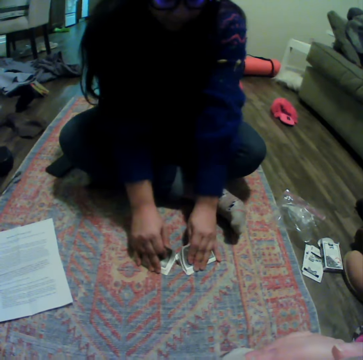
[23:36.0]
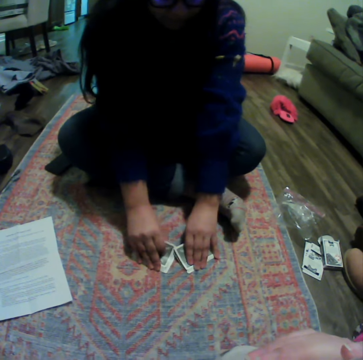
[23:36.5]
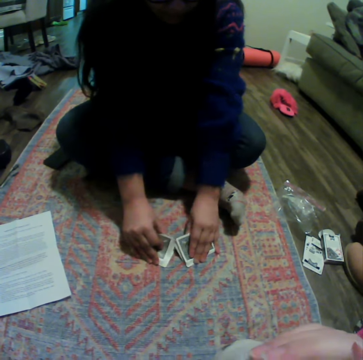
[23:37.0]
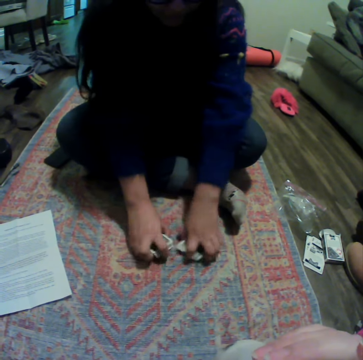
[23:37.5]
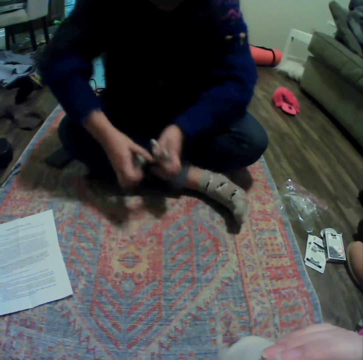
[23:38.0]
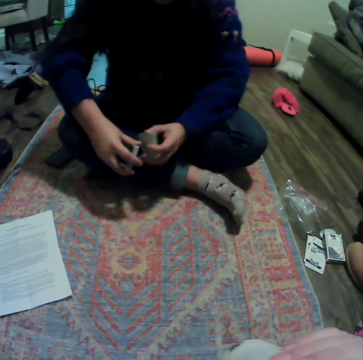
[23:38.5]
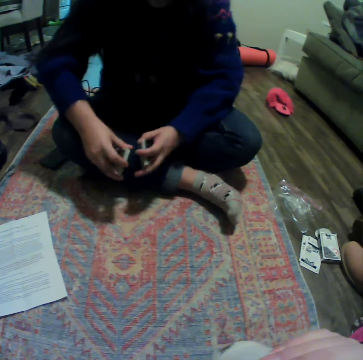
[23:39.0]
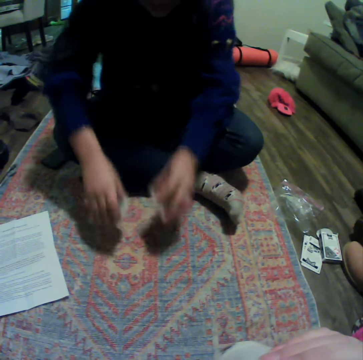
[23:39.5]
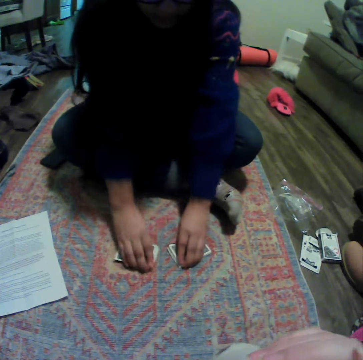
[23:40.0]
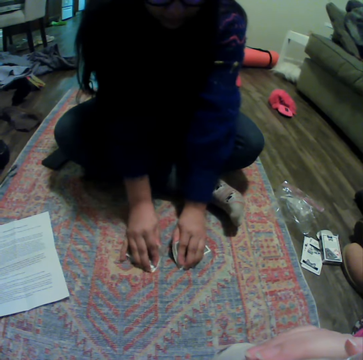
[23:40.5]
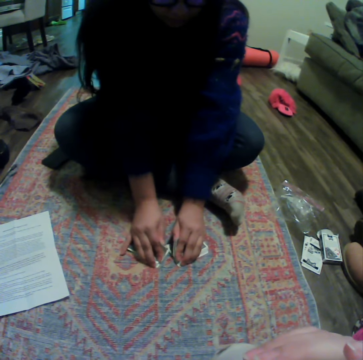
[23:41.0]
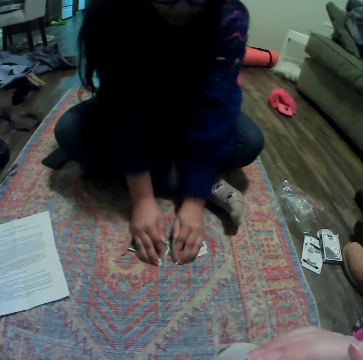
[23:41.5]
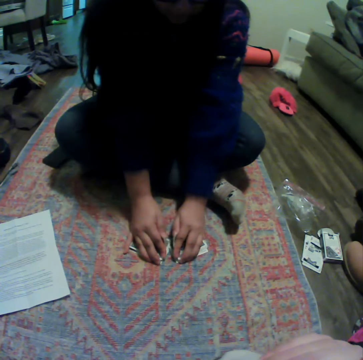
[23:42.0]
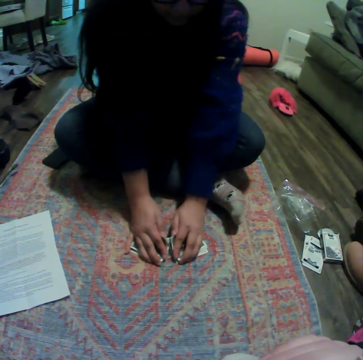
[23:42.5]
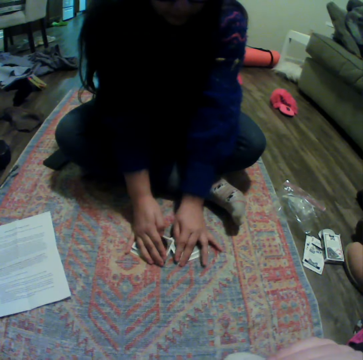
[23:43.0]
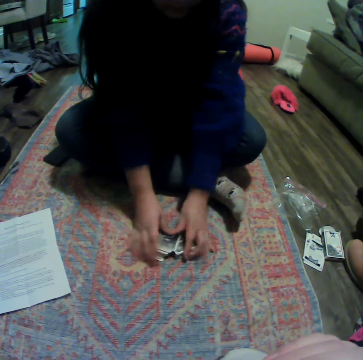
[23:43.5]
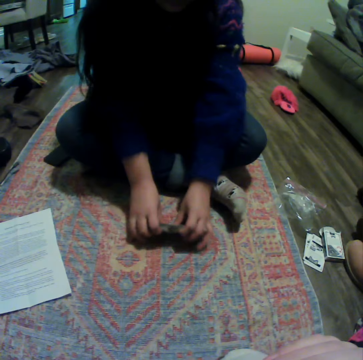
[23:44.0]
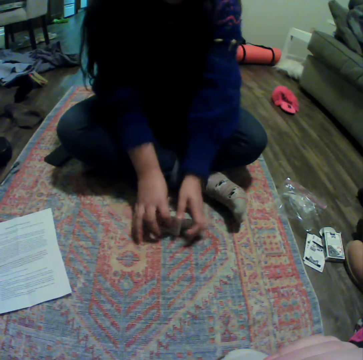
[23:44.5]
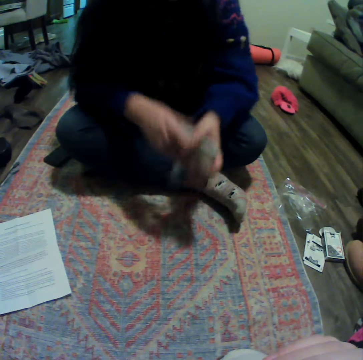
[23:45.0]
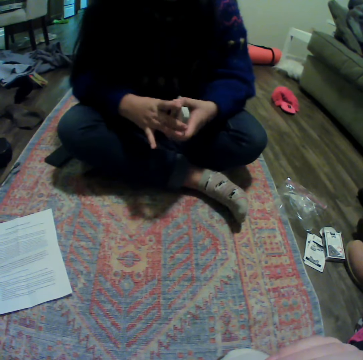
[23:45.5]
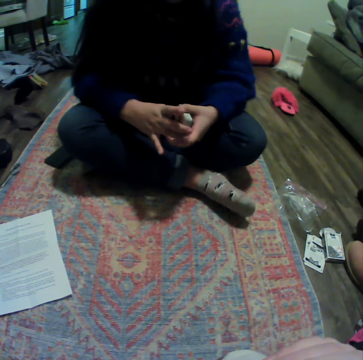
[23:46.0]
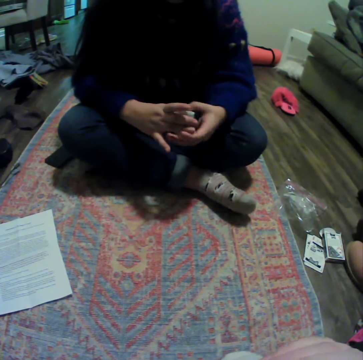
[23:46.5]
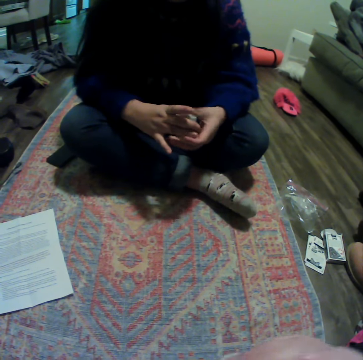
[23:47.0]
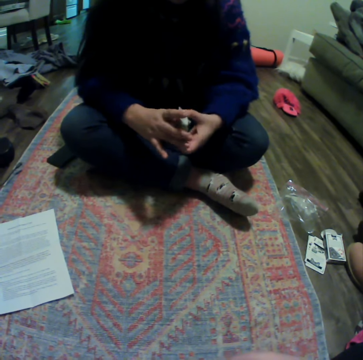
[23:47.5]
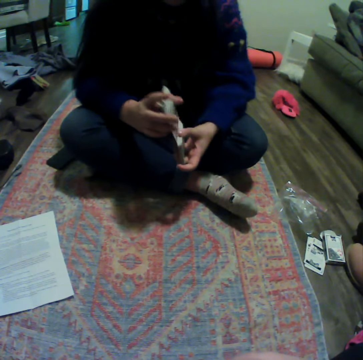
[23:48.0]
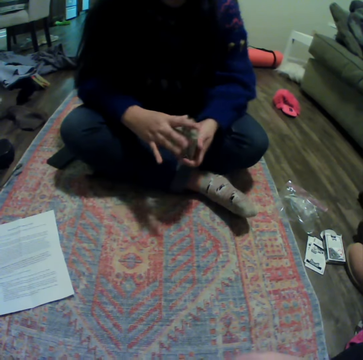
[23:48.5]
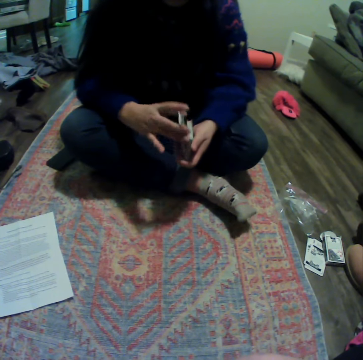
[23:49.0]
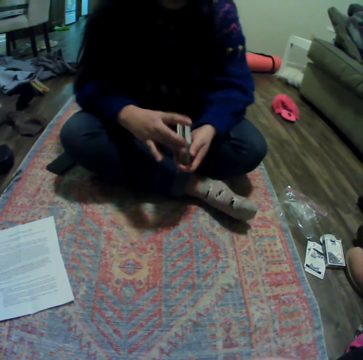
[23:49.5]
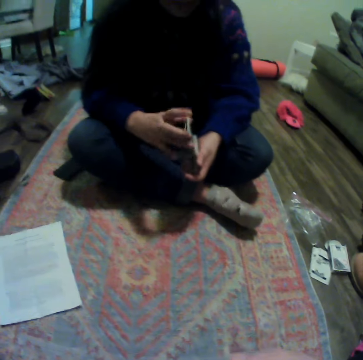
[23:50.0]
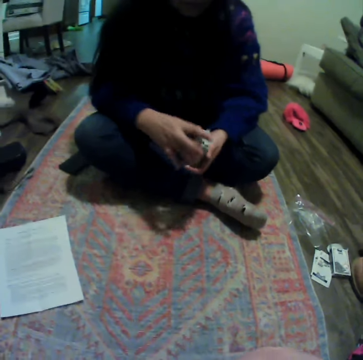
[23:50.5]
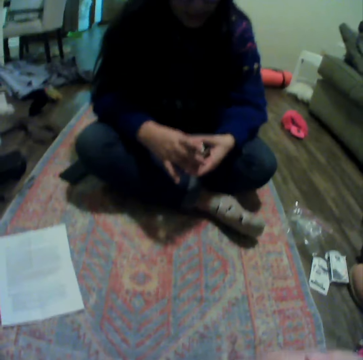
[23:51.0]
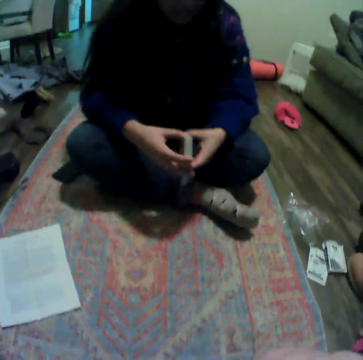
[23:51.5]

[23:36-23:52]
A lady reshuffles cards. The lady puts the cards down. The lady reshuffles the cards. The lady gathers the cards. The lady reshuffles the cards.

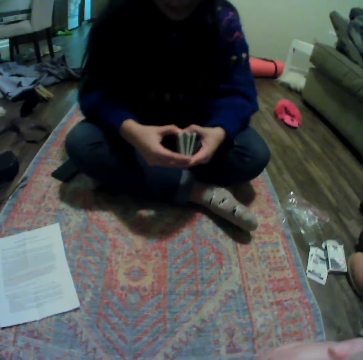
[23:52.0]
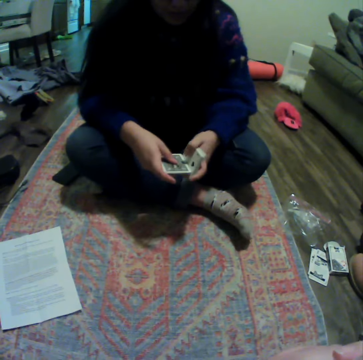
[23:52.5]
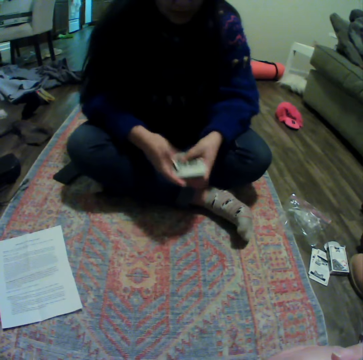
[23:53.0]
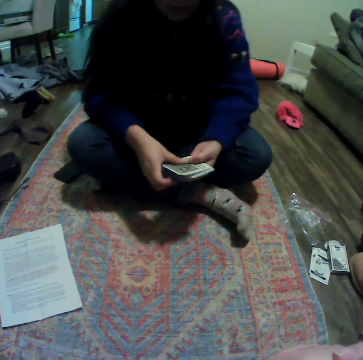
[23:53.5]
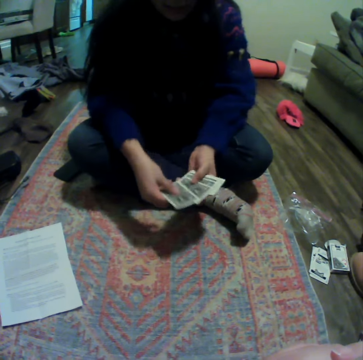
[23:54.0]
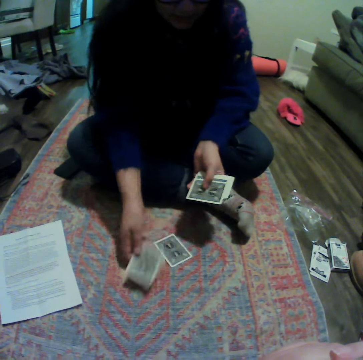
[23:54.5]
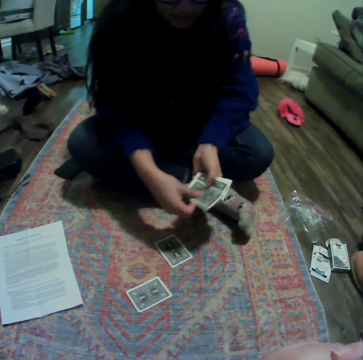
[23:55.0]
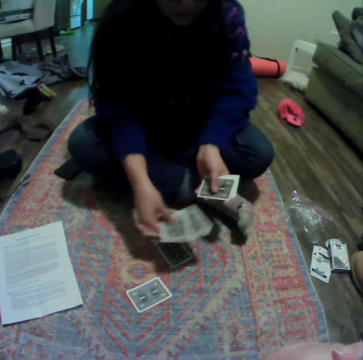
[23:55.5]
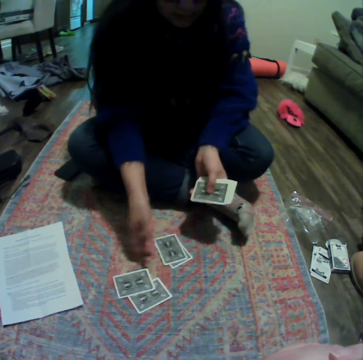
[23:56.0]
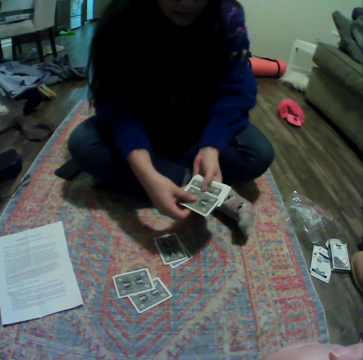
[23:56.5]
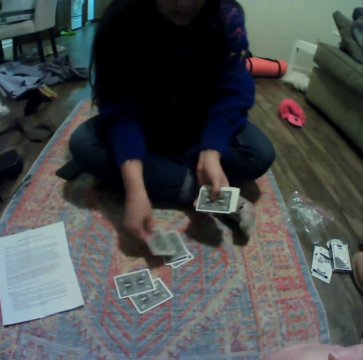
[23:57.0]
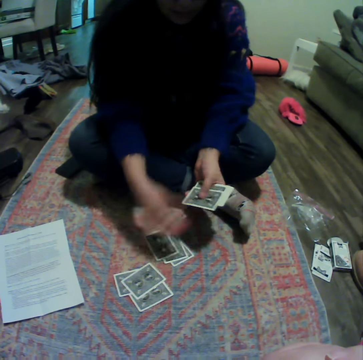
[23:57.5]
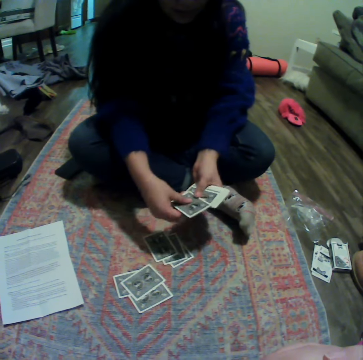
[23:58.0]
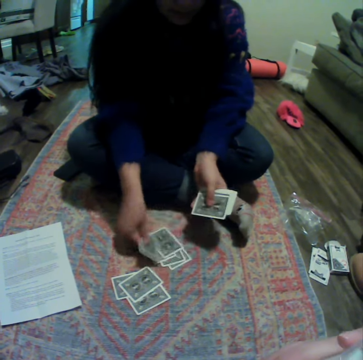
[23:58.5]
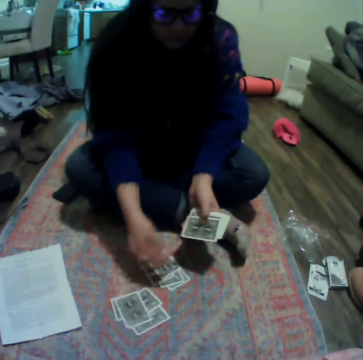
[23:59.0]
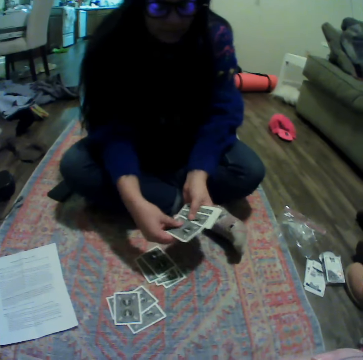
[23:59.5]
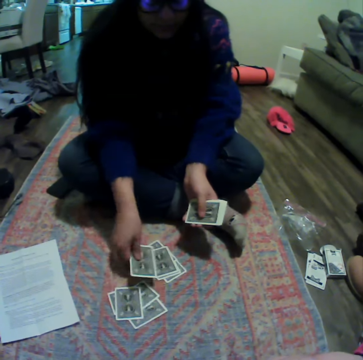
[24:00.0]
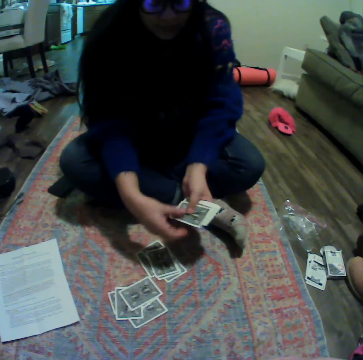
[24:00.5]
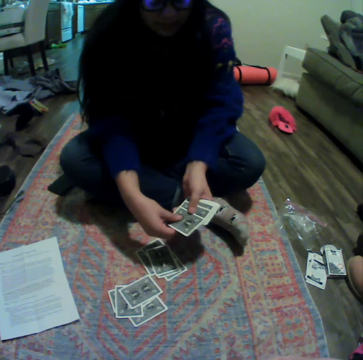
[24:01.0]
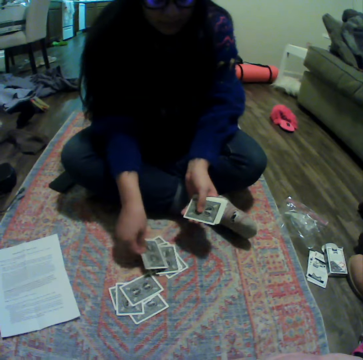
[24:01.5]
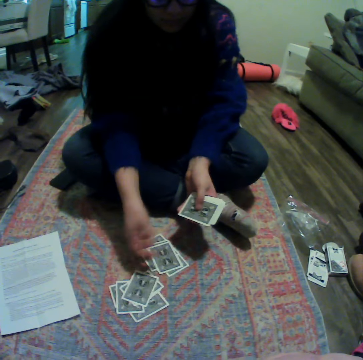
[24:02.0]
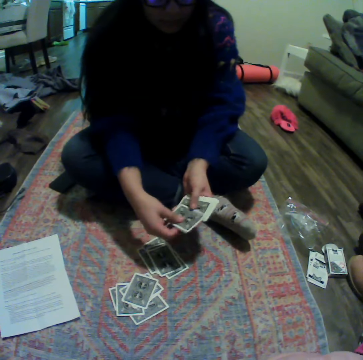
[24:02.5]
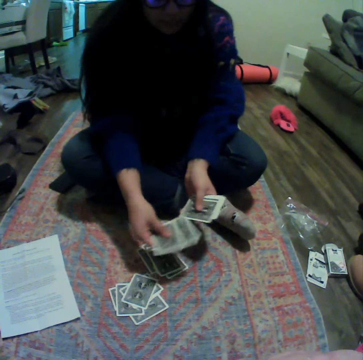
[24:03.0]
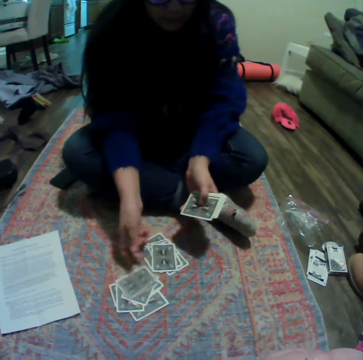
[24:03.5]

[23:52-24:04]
A lady shares out the cards. The lady drops the cards on the mat repeatedly.

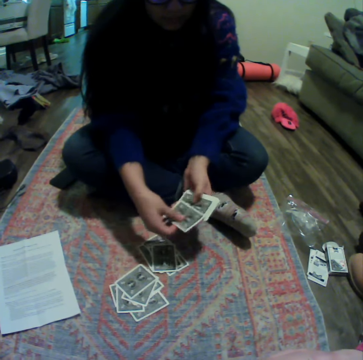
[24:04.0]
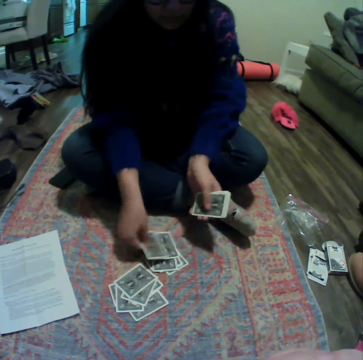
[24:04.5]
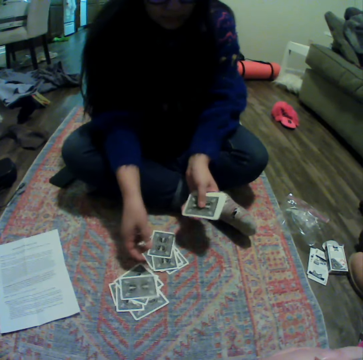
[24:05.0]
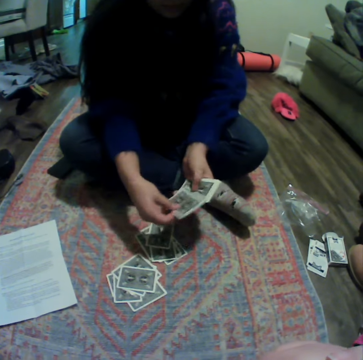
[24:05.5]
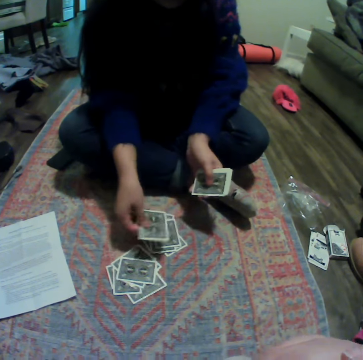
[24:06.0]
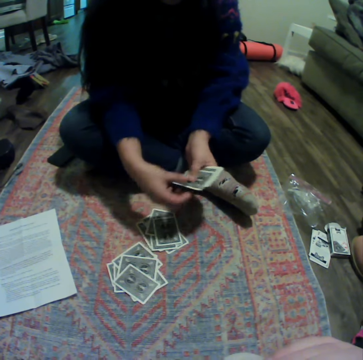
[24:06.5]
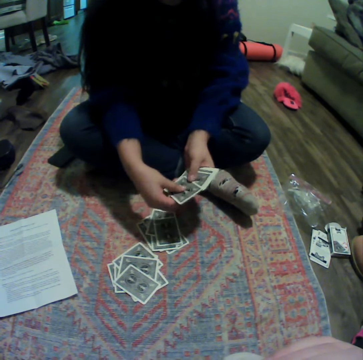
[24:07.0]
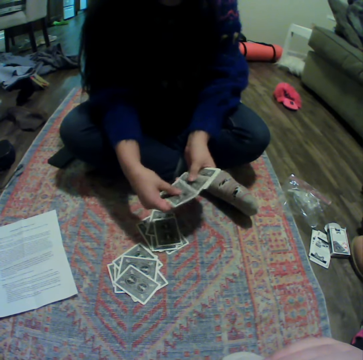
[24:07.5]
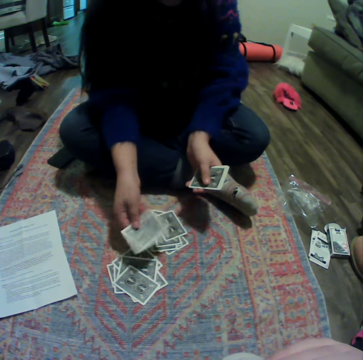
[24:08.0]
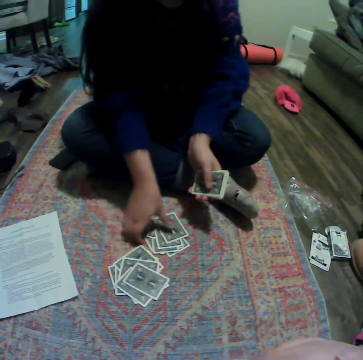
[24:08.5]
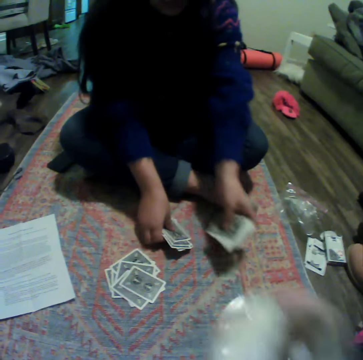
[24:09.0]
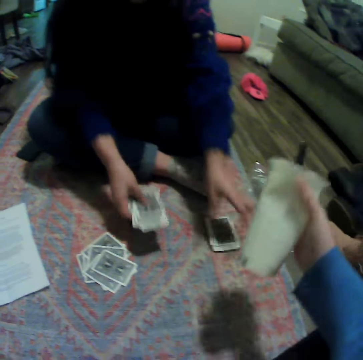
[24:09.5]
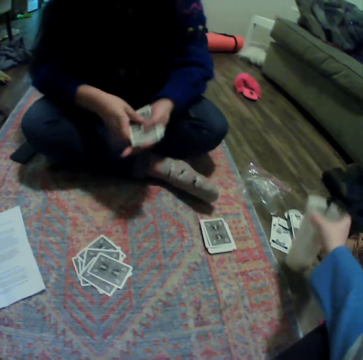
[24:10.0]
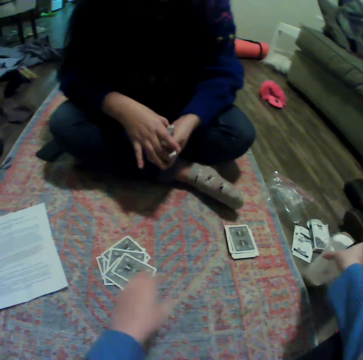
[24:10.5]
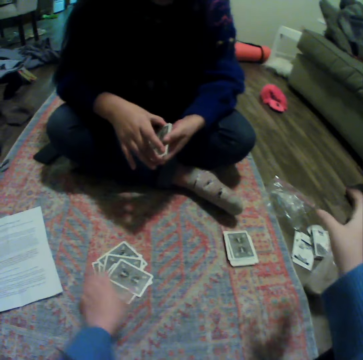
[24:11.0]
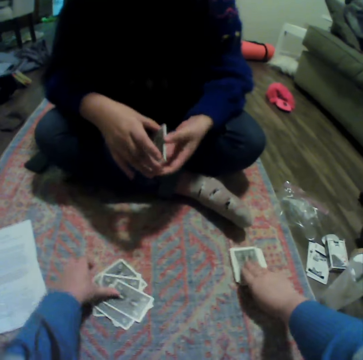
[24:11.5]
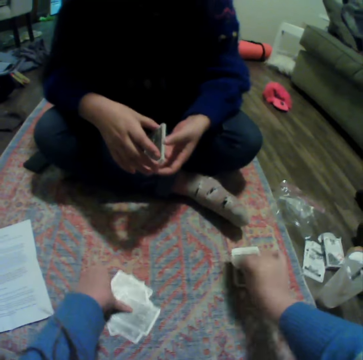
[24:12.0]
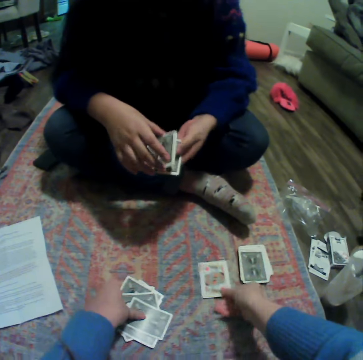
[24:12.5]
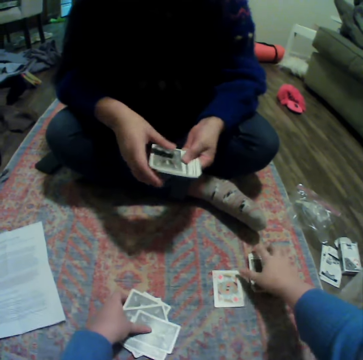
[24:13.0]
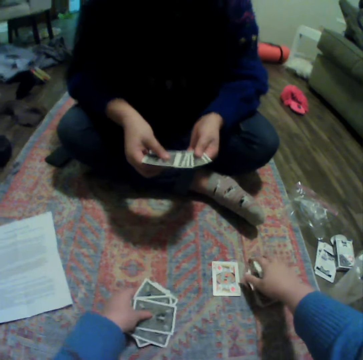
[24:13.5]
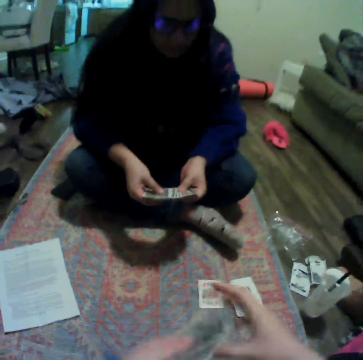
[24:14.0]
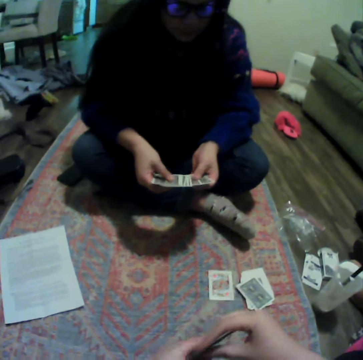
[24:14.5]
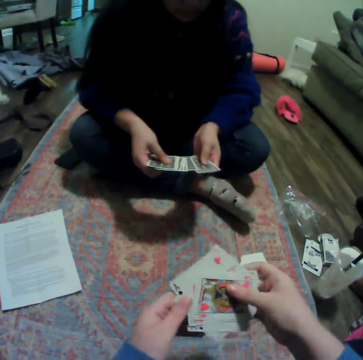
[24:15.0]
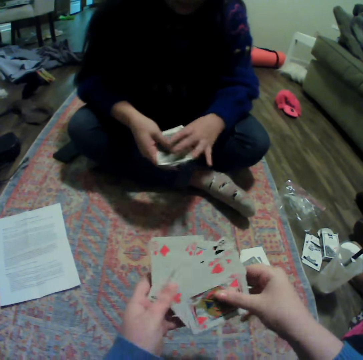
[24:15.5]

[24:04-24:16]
A lady drops cards on the mat repeatedly. The lady gathers the cards. The camera wearer puts a plastic cup on the floor. She picks up her cards and places a card on the carpet. The lady spreads the card. The camera wearer organizes her cards.
